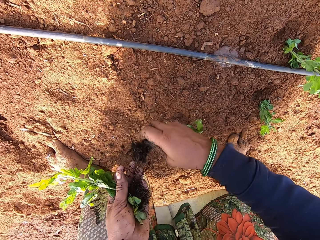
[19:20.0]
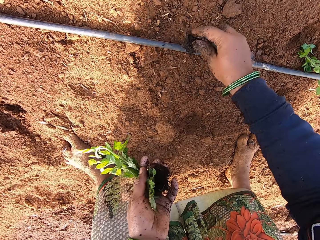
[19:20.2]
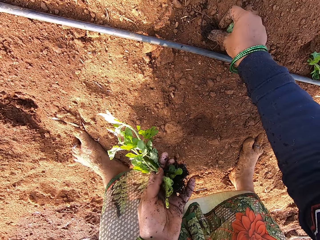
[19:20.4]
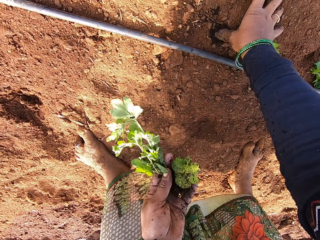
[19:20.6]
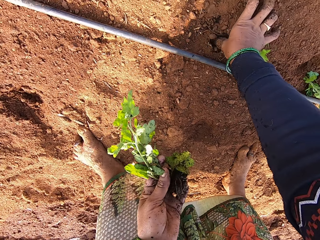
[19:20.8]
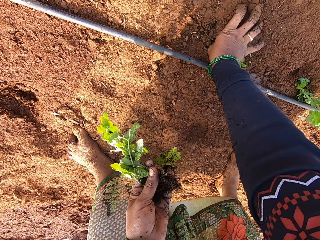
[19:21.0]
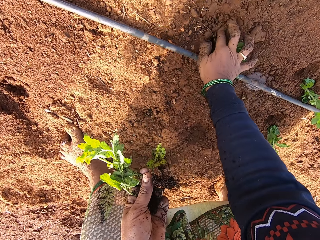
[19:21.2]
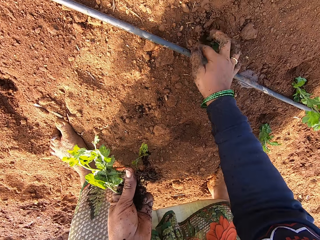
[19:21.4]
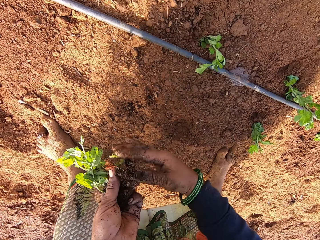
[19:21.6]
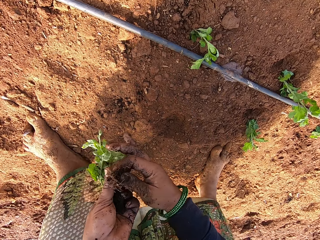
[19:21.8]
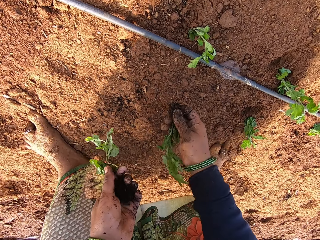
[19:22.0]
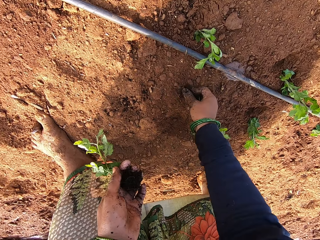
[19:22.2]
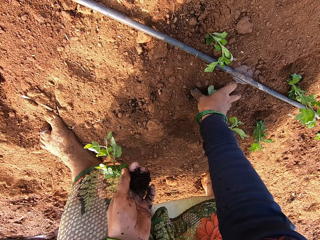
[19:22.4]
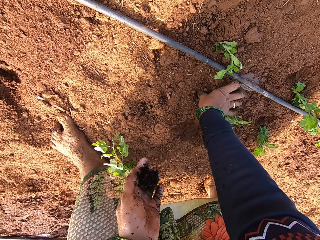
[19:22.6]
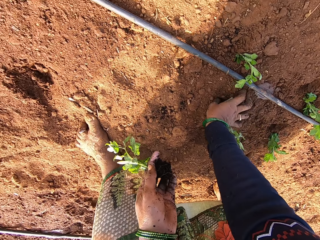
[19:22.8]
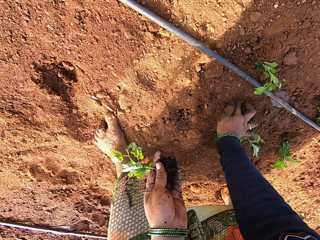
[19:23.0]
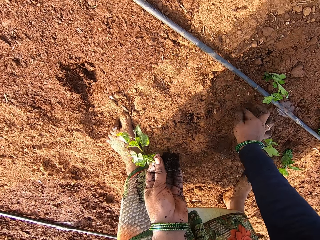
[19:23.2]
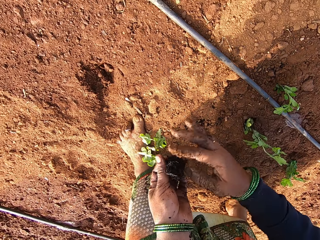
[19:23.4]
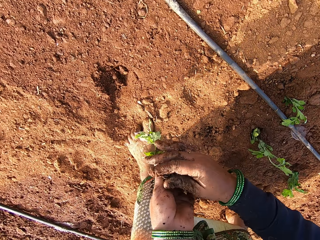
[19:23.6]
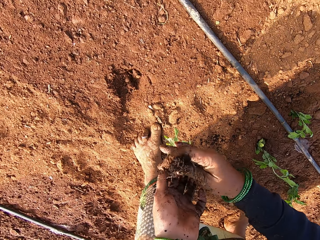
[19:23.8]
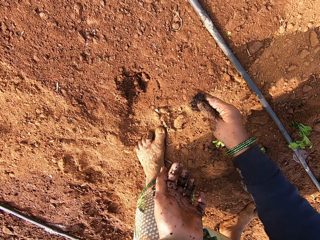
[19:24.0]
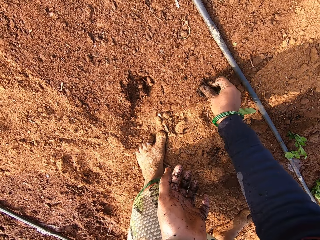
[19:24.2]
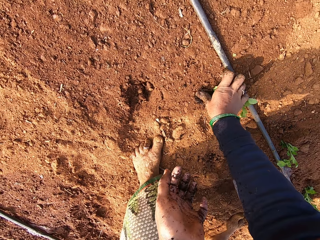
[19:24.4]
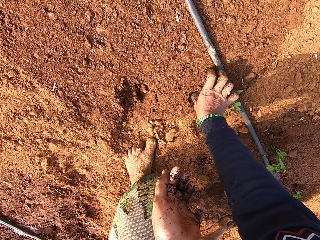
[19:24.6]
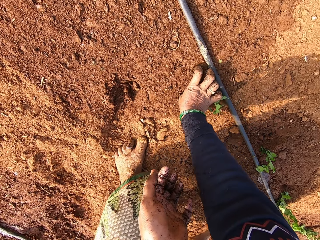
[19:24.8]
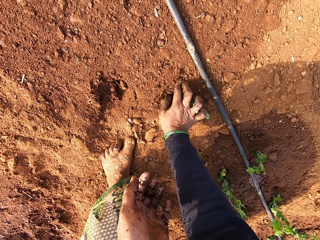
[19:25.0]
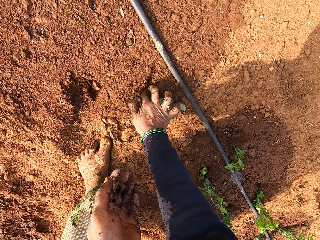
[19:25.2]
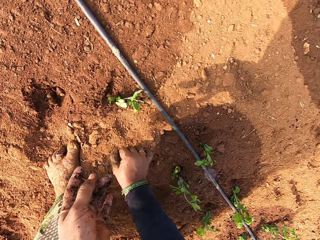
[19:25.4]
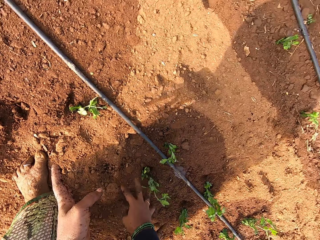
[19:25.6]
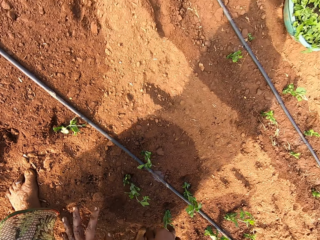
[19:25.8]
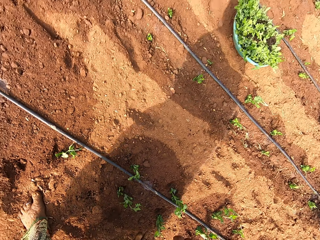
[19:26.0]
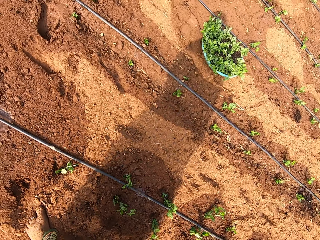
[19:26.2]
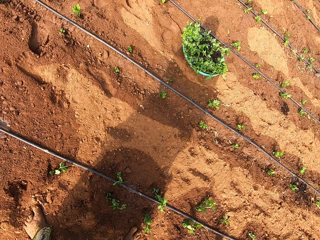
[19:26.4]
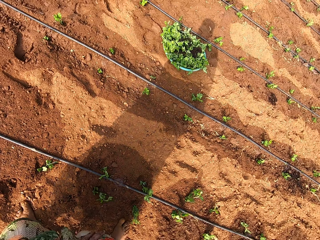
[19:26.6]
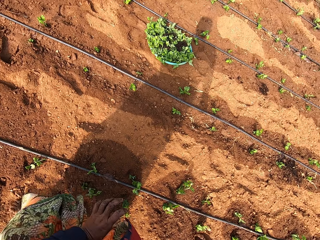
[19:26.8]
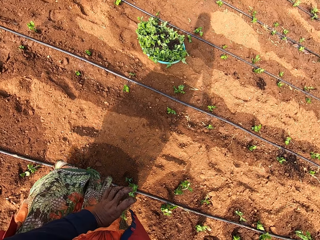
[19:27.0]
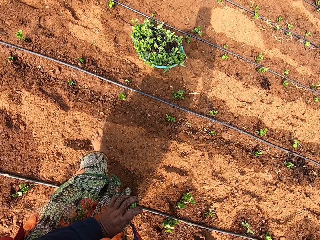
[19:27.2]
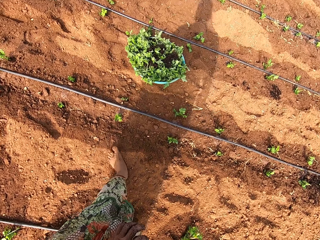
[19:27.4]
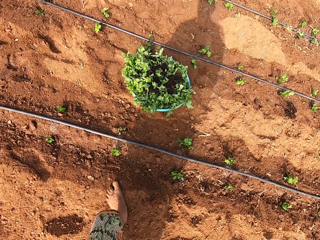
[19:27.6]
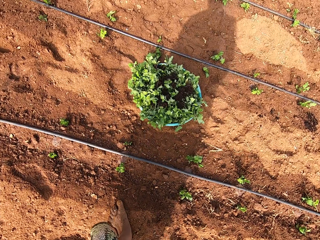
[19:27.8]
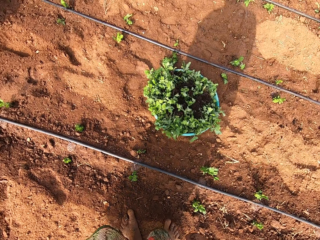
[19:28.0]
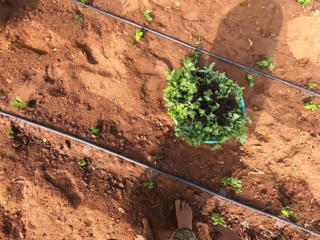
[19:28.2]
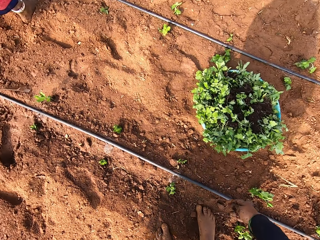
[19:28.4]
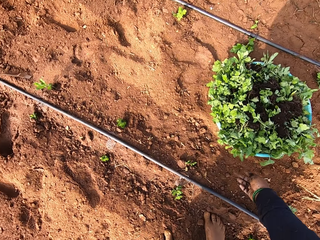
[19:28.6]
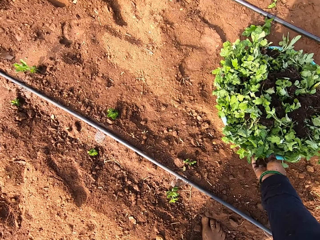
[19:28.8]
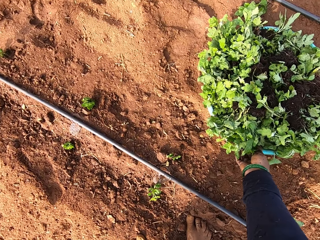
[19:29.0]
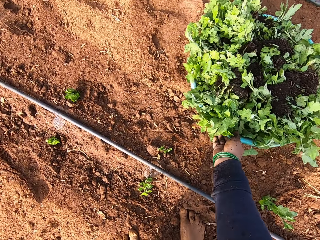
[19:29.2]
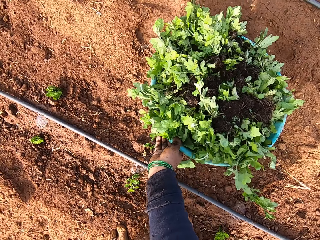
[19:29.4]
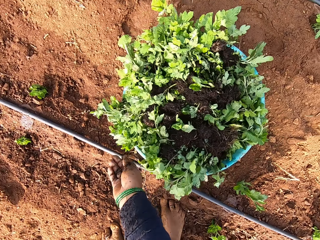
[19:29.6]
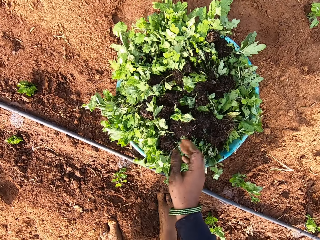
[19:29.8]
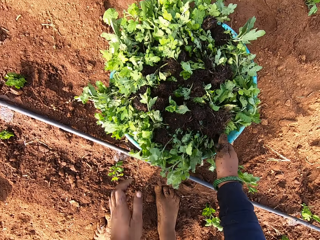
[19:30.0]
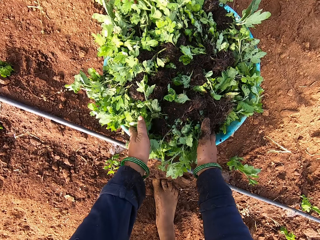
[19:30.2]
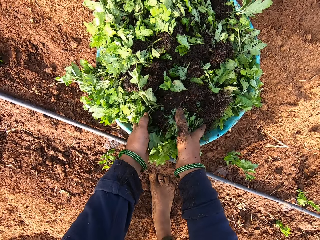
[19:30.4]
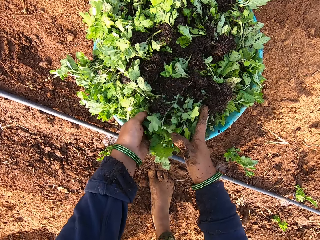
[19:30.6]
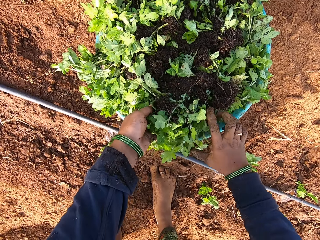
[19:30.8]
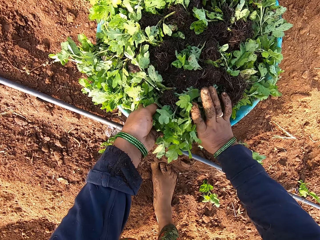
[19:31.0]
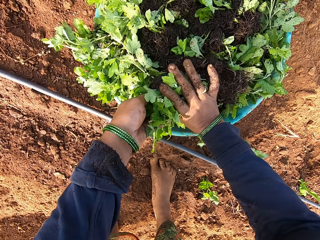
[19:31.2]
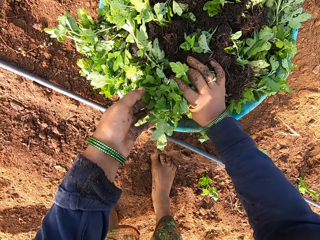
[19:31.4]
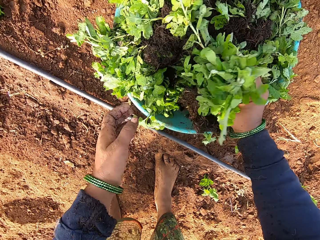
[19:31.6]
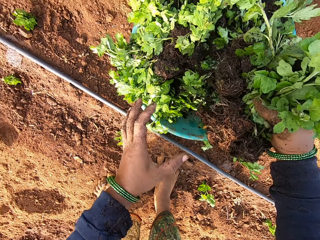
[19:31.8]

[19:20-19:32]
The camera wearer picks a seedling from her left hand with her right hand. She plants the seedling in the ground with her right hand. She picks a seedling from her left hand with her right hand. A lady talks to the camera wearer. The camera wearer plants the seedling in the ground with her right hand. She picks a seedling from her left hand with her right hand. She plants the seedling in the ground with her right hand. She moves around. She adjusts a bowl on the ground with her right hand. She pulls the basin. She picks seedlings from the bowl on the ground with both hands.

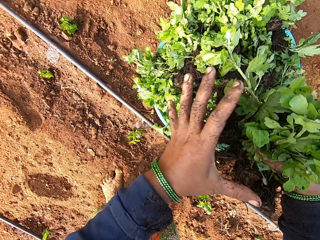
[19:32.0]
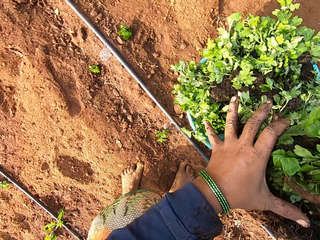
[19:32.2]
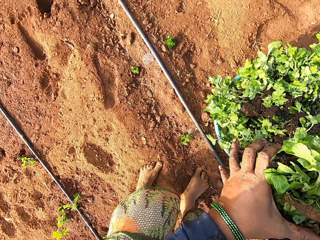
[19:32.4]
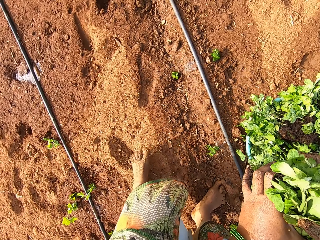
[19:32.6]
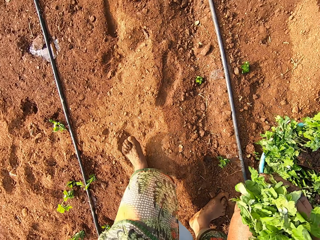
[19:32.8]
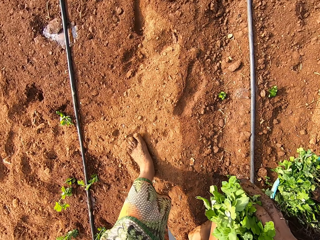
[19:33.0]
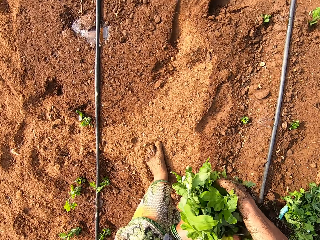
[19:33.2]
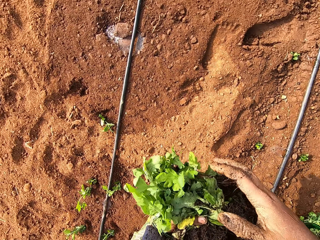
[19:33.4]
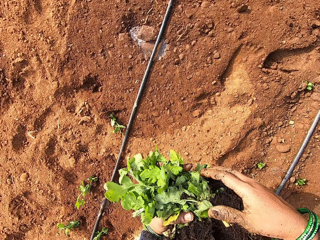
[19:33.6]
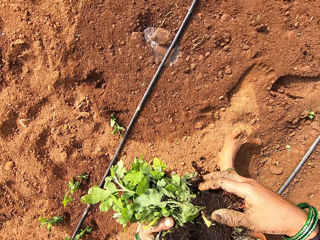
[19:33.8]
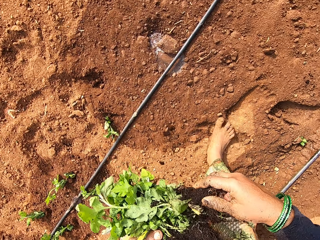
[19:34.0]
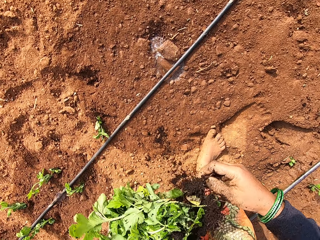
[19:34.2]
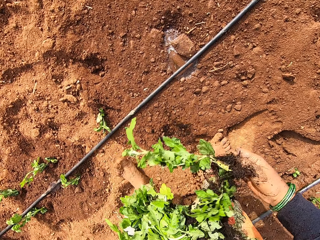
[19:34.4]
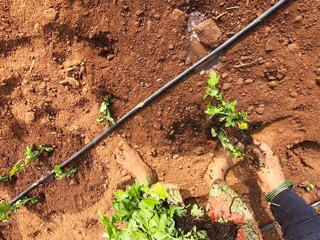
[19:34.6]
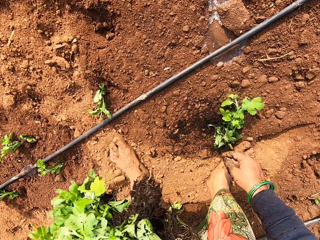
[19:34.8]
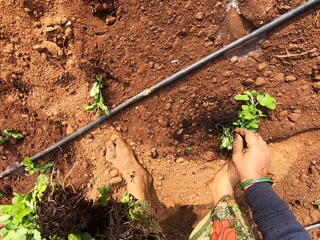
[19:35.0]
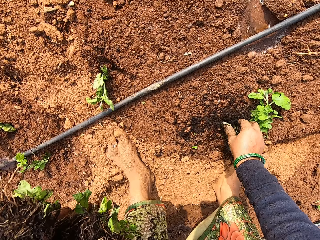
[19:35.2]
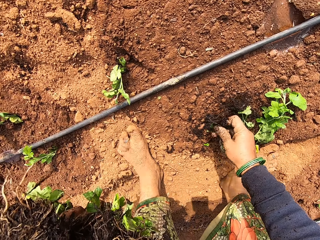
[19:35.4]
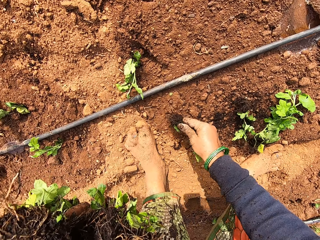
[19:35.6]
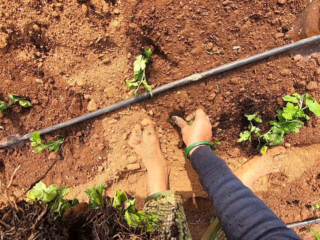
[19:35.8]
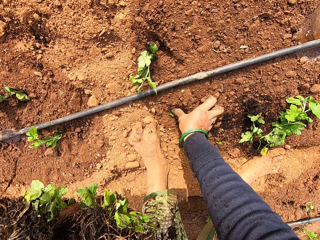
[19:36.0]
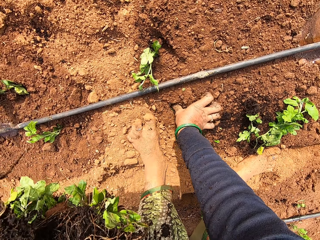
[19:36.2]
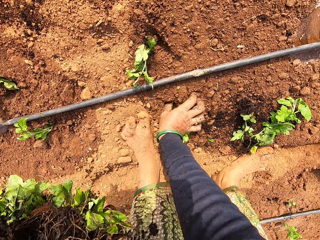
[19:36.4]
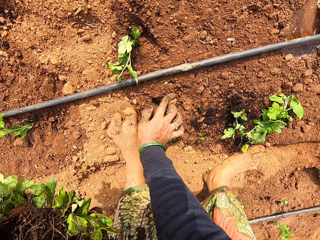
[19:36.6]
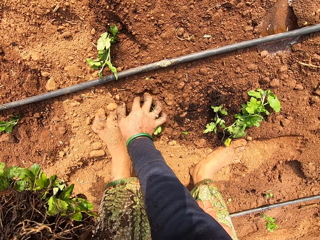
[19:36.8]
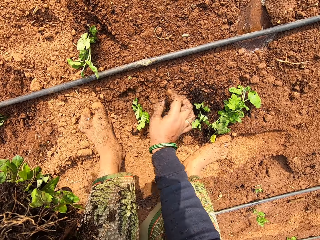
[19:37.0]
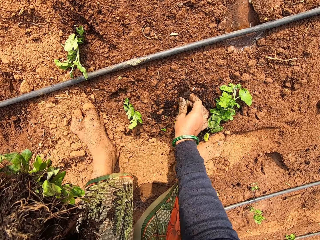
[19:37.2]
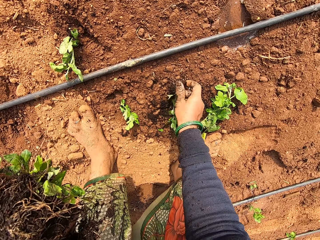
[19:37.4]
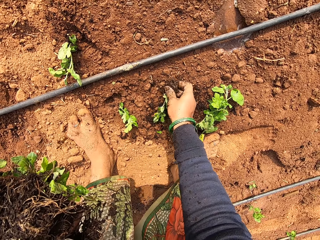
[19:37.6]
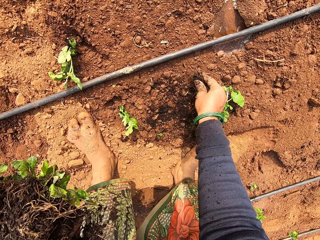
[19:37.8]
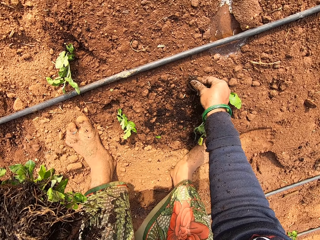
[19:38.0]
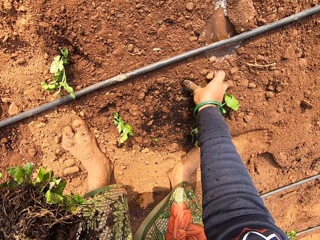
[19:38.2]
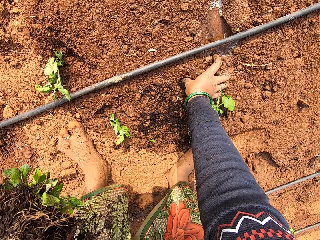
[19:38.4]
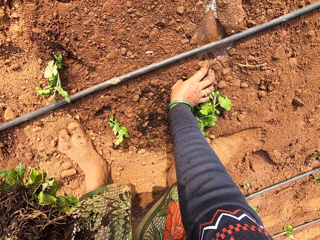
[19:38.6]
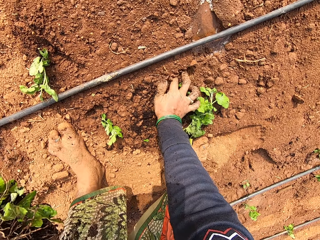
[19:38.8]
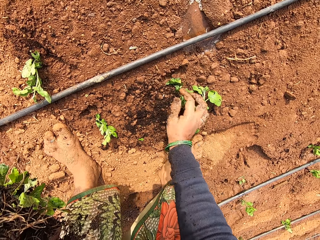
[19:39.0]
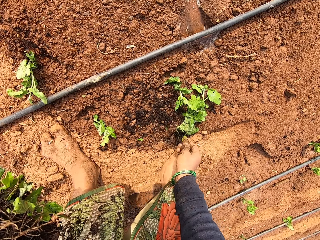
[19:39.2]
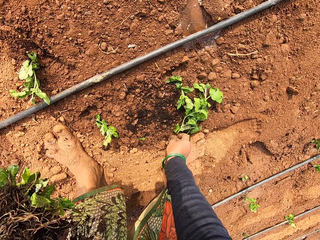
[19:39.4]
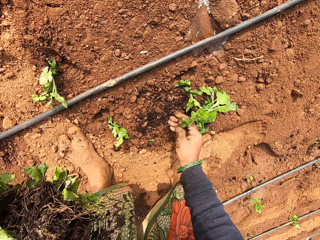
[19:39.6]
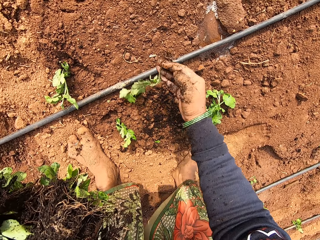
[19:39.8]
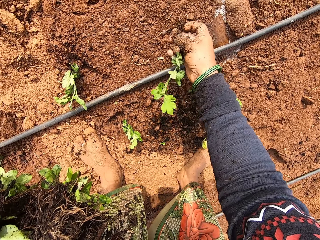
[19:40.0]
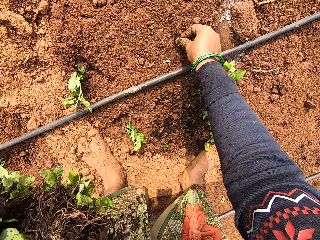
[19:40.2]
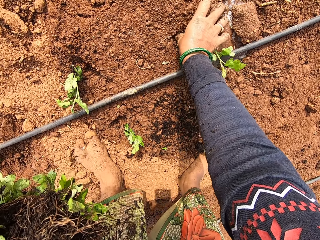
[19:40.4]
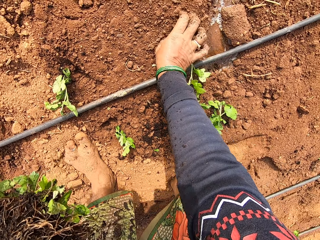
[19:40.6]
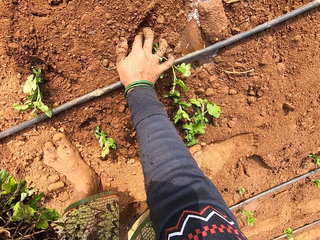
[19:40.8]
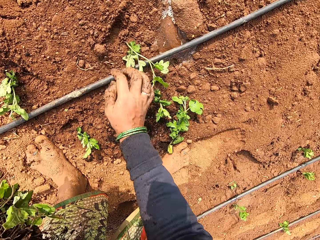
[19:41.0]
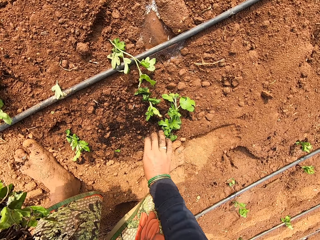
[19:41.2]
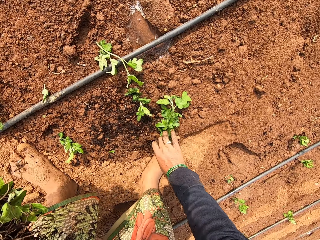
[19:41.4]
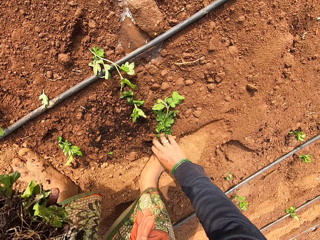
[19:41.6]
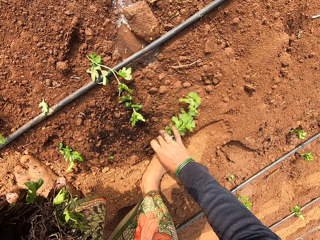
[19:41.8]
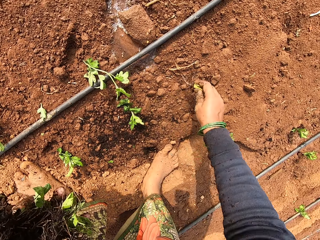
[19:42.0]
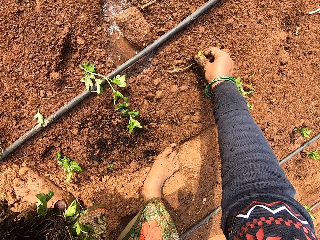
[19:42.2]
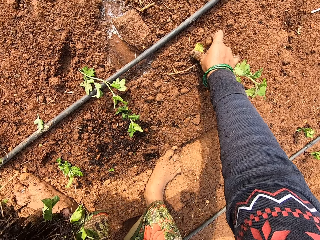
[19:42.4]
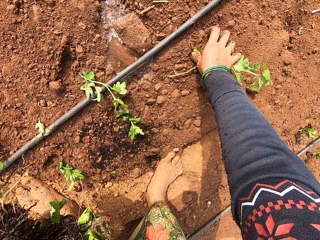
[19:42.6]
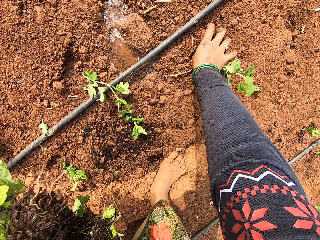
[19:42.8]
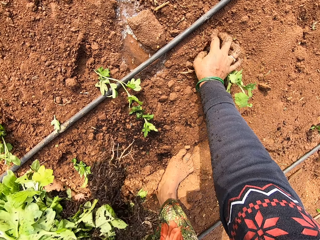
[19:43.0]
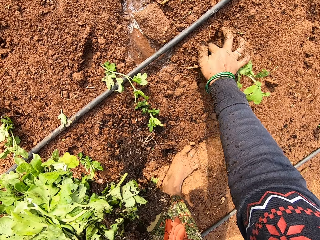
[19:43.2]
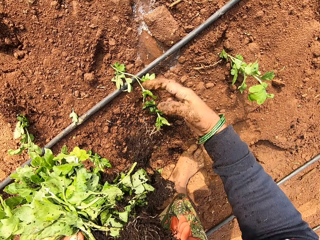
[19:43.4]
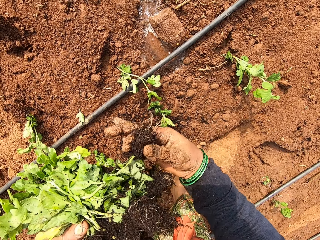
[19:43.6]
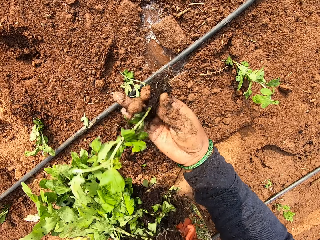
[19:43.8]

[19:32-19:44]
The camera wearer passes the seedlings from her right hand to her left hand. She holds the seedlings in her left hand. She picks seedlings from her left hand with her right hand. She moves around. She picks a seedling from the ground with her right hand. She plants the seedling in the ground with her right hand. She picks a seedling from the ground with her right hand. She plants the seedling in the ground with her right hand. She picks a seedling from the ground with her right hand. She plants the seedling in the ground with her right hand. She picks a seedling from the ground with her right hand. She plants the seedling in the ground with her right hand.
